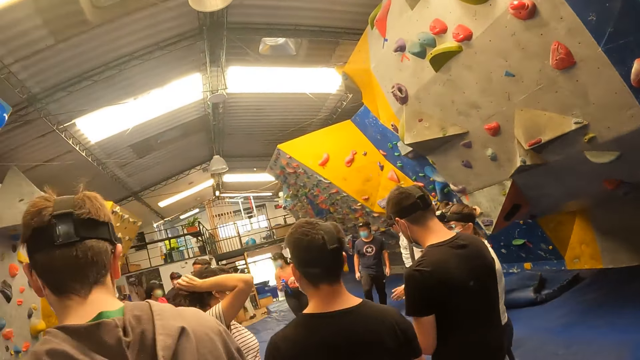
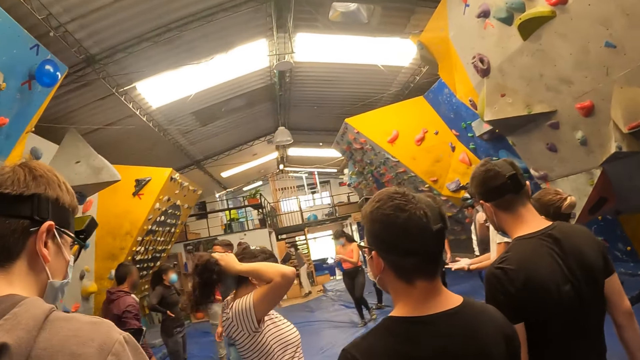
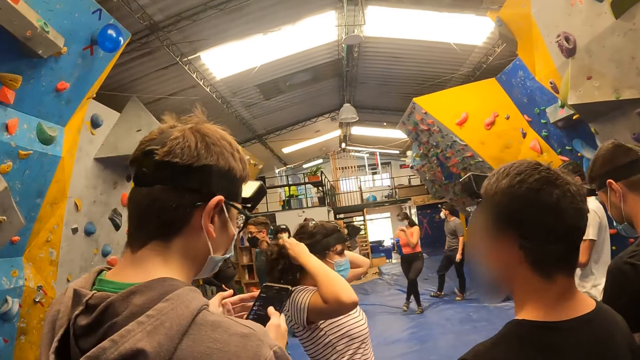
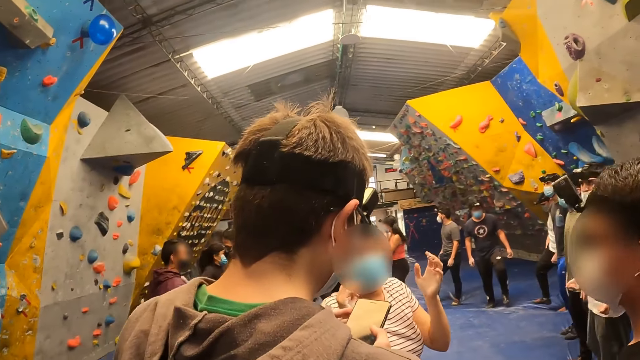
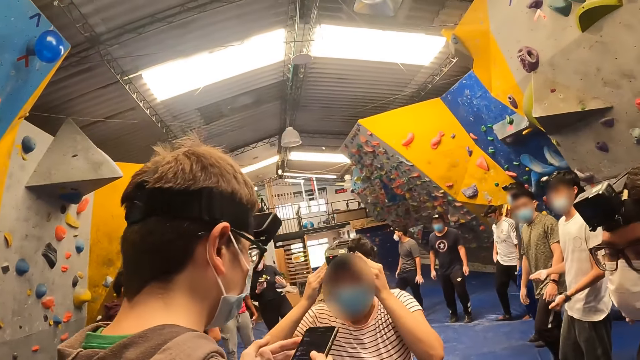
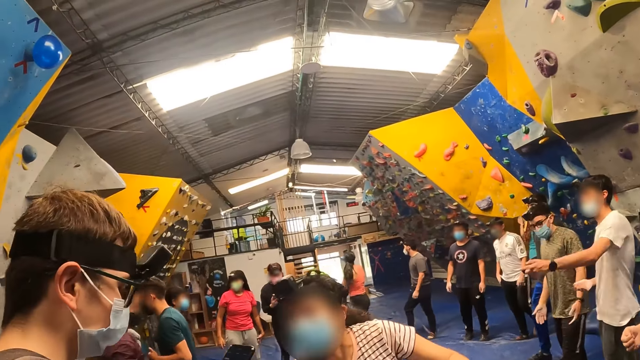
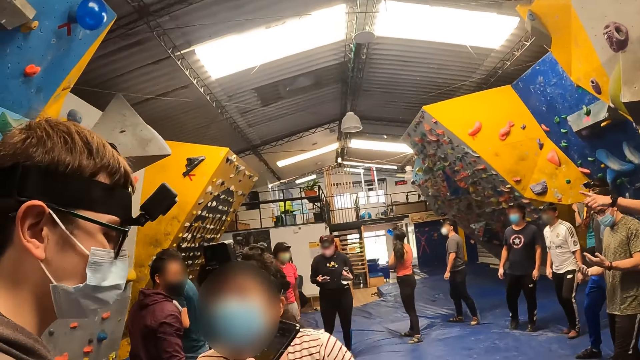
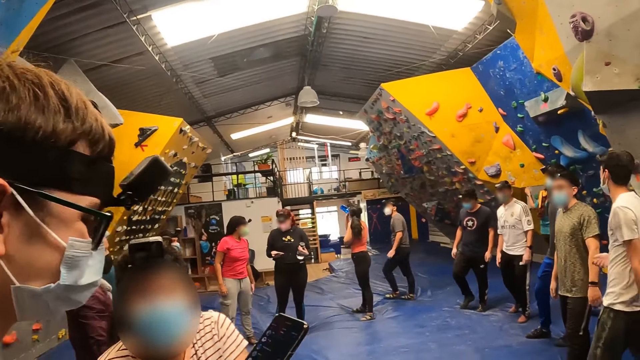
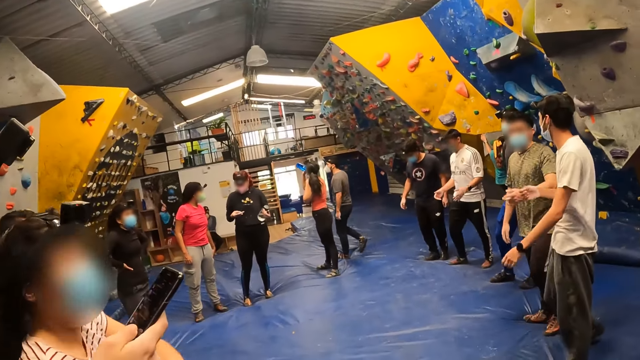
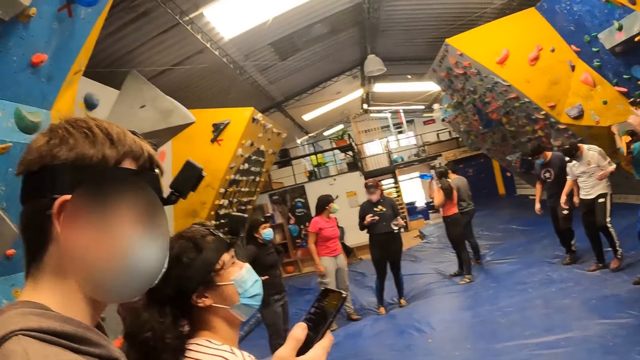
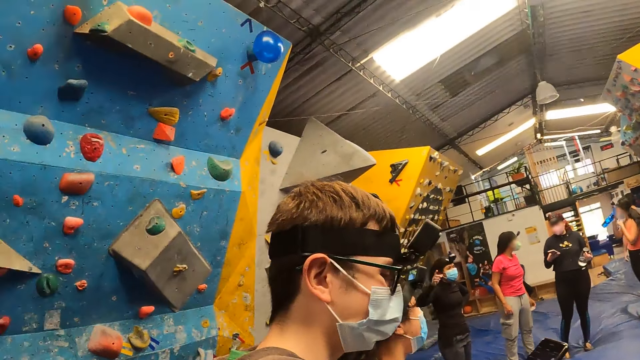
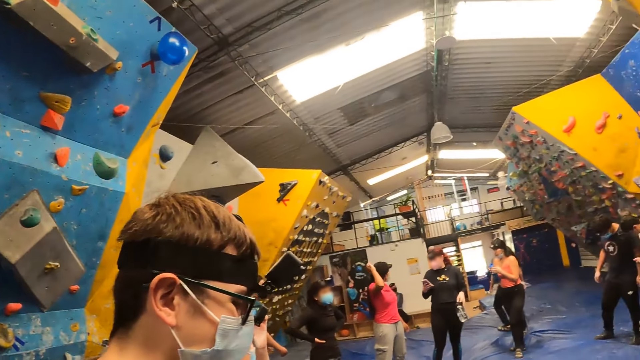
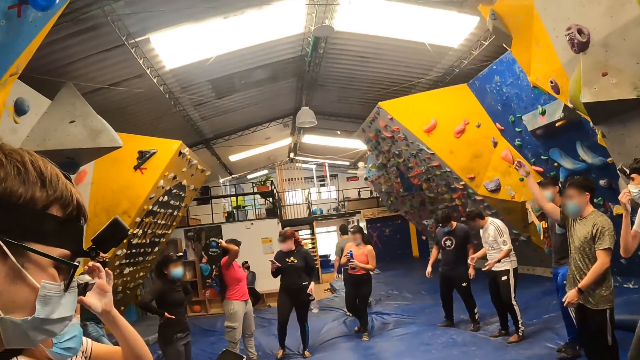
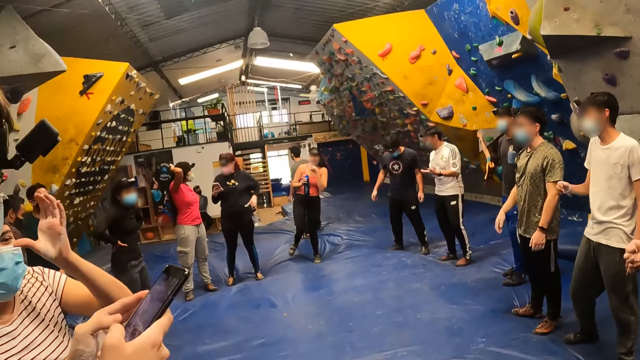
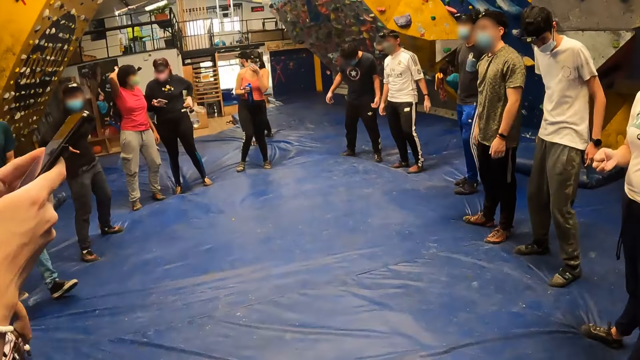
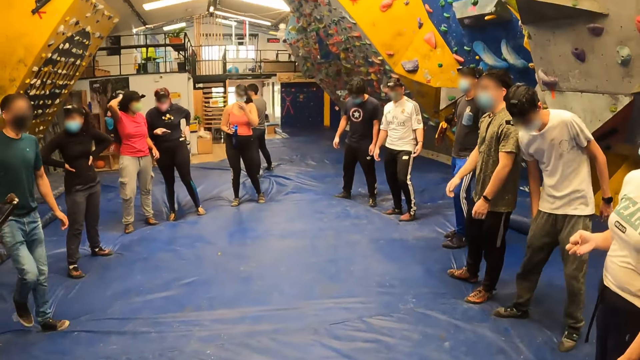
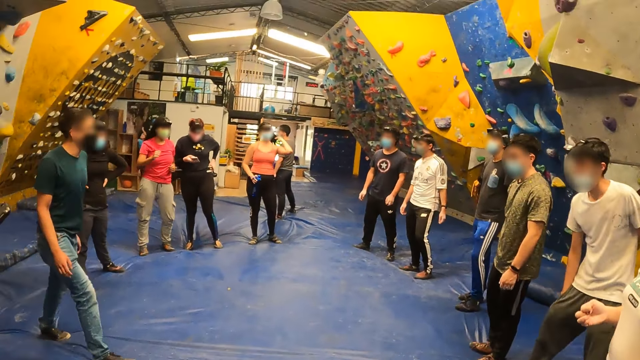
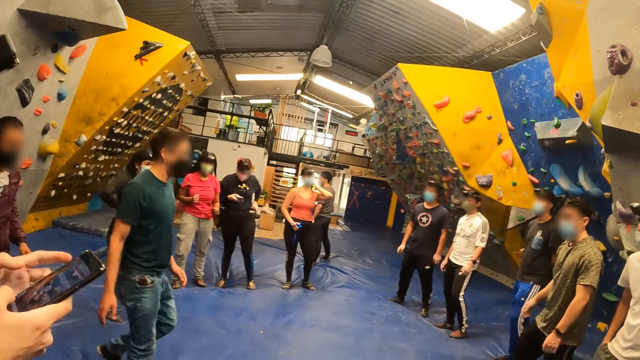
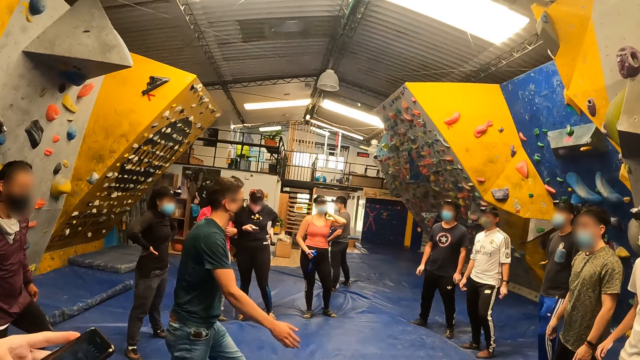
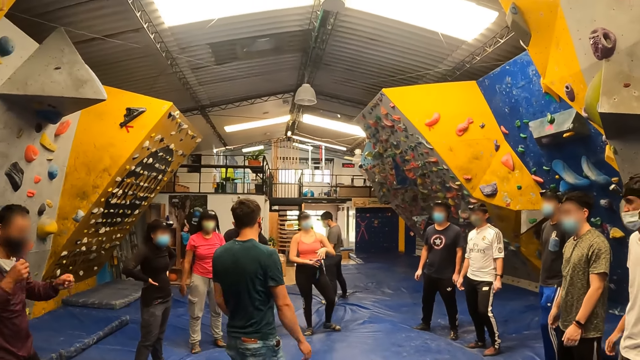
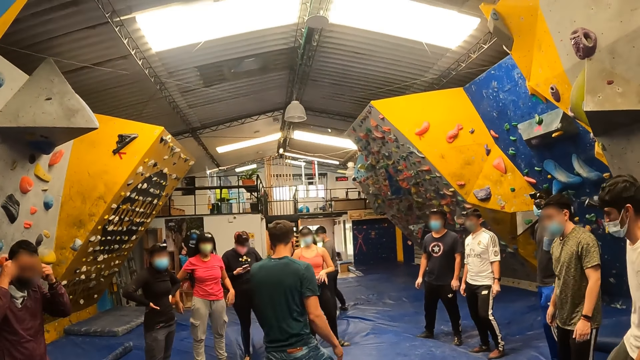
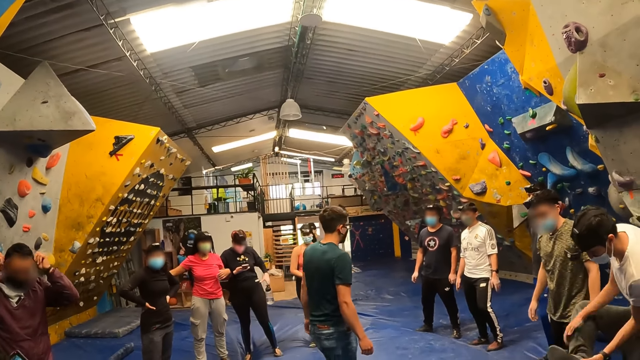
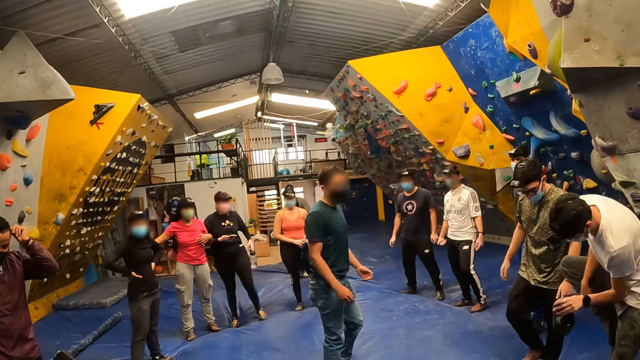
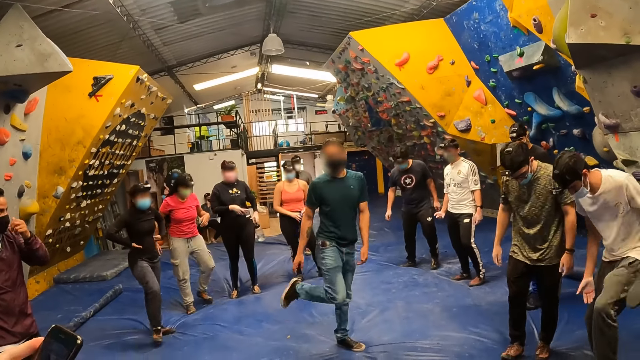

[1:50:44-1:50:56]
The man operates the phone with both hands.

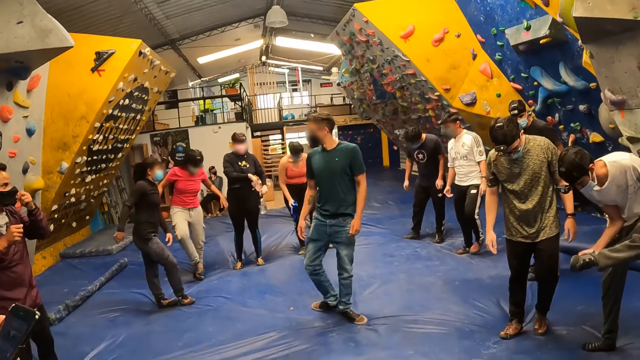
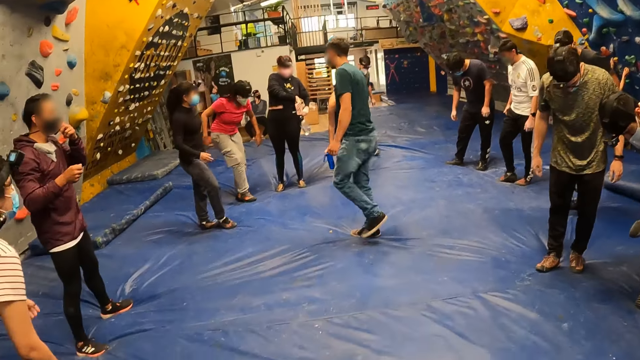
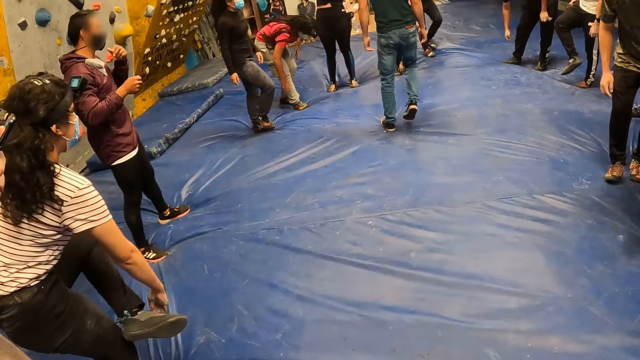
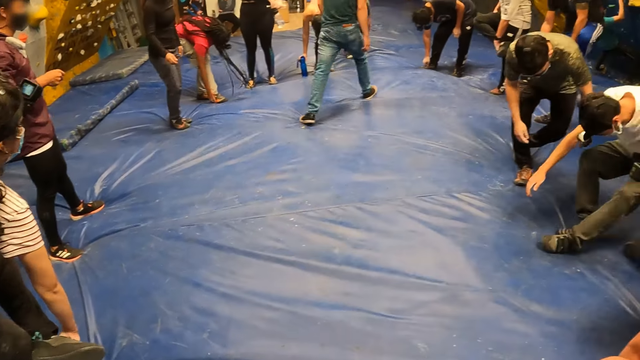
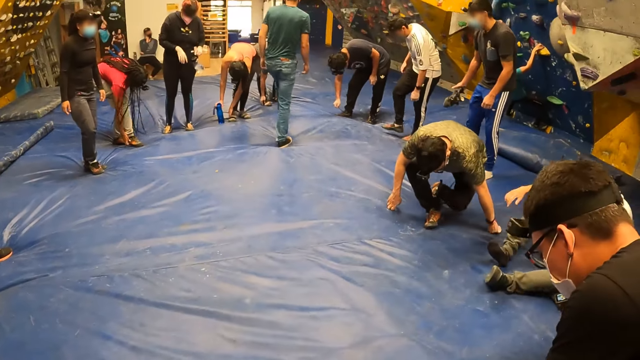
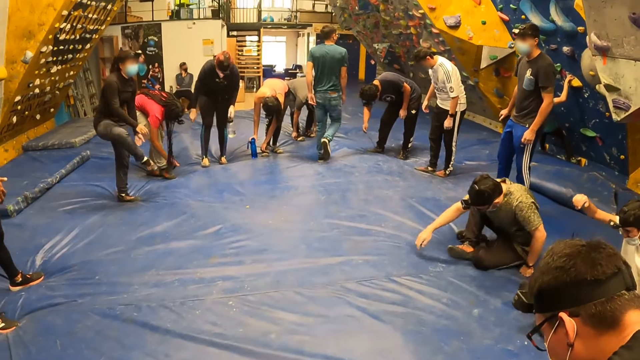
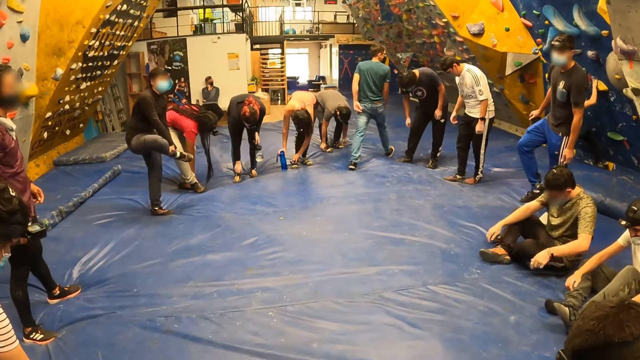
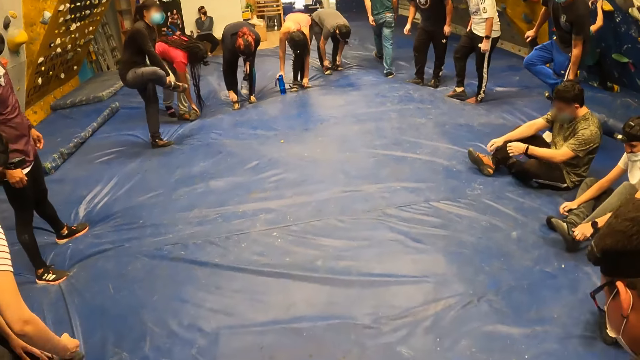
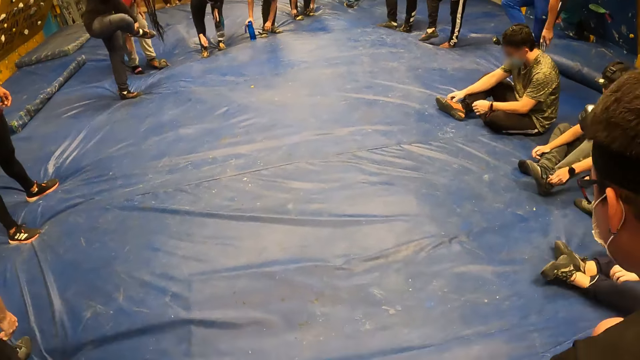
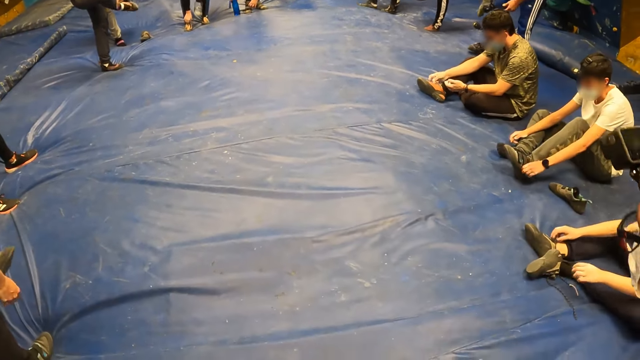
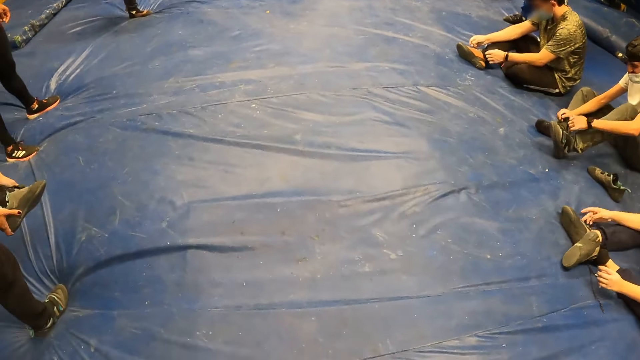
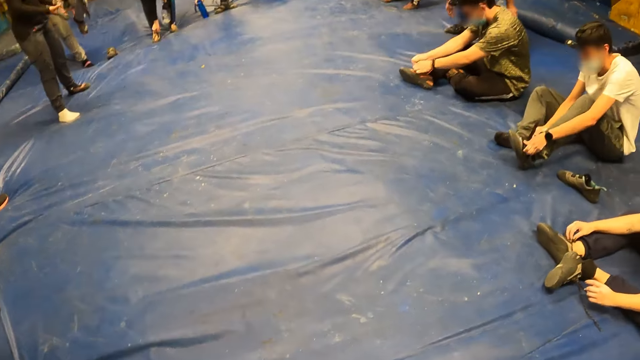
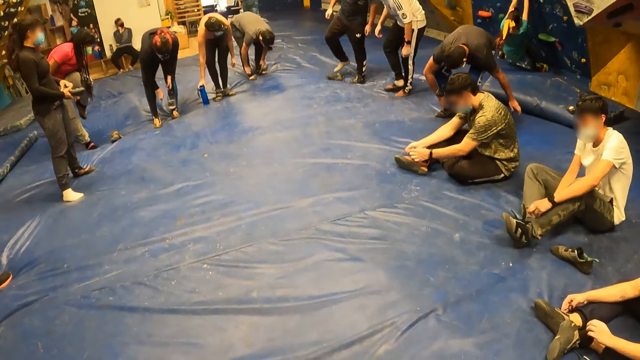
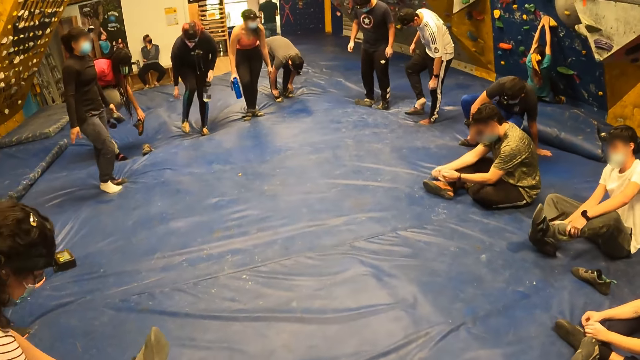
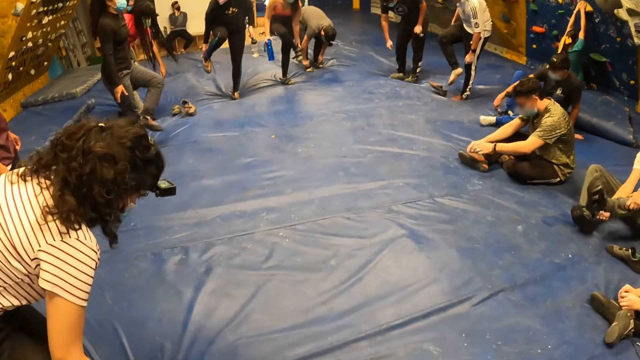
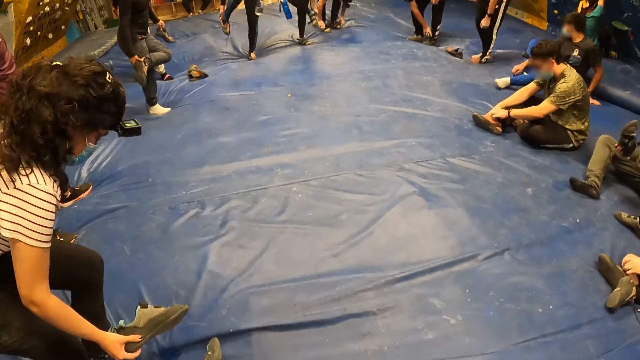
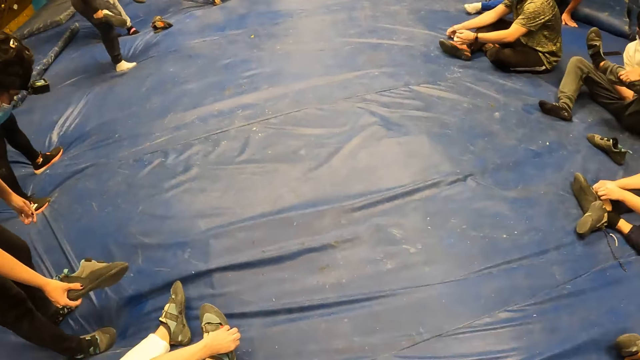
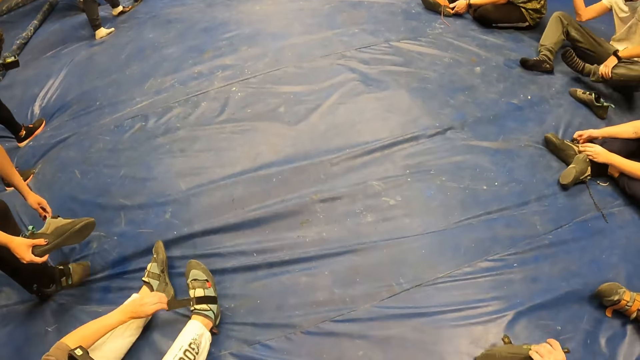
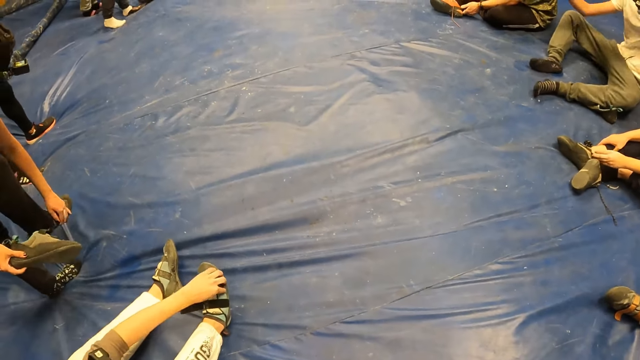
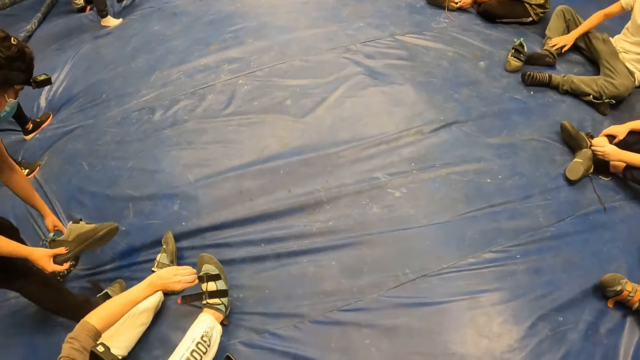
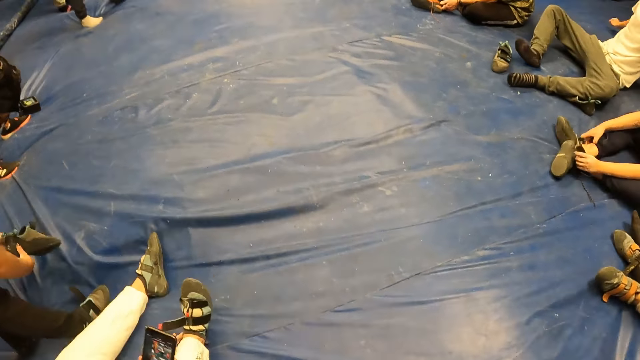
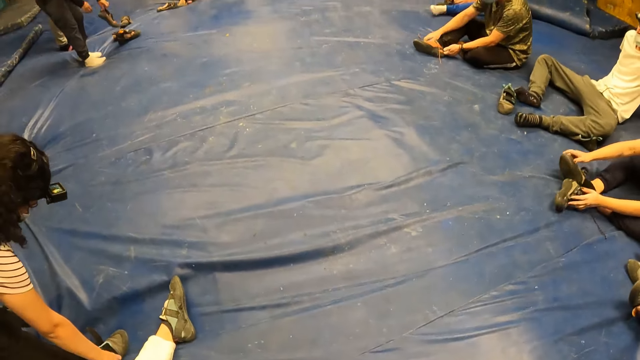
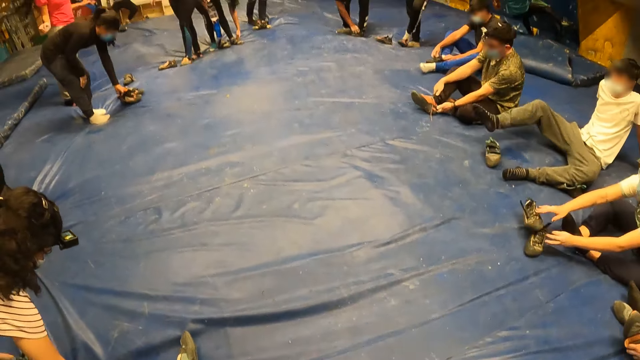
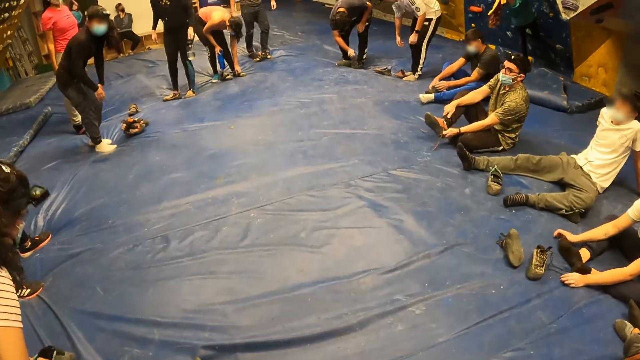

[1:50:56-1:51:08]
The camera wearer touches the shoe. They untie the shoe. They remove the right shoe.
